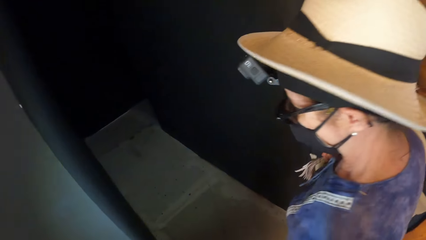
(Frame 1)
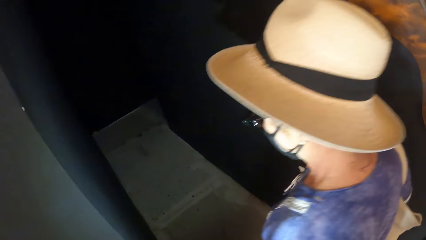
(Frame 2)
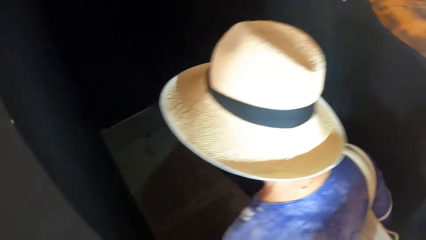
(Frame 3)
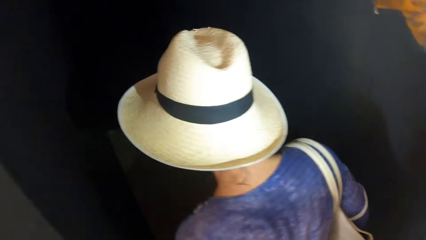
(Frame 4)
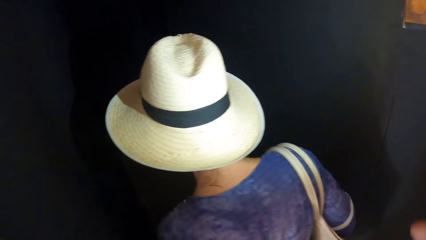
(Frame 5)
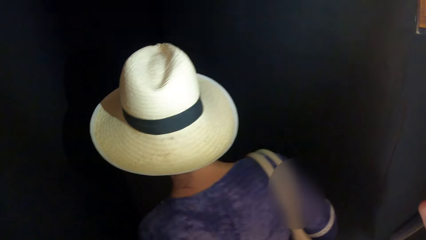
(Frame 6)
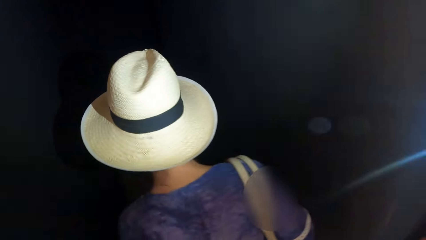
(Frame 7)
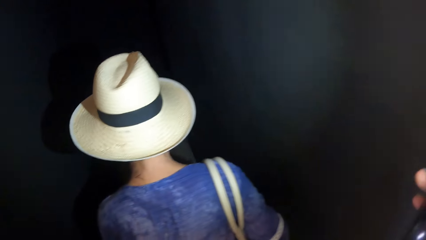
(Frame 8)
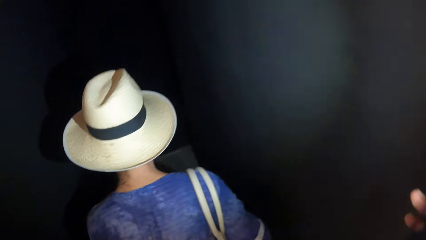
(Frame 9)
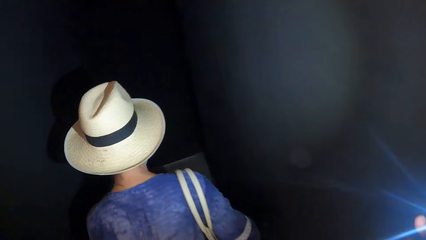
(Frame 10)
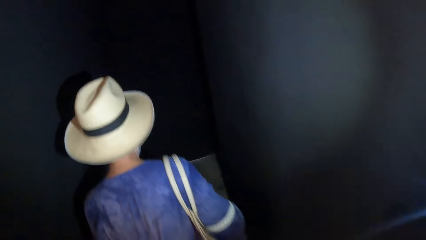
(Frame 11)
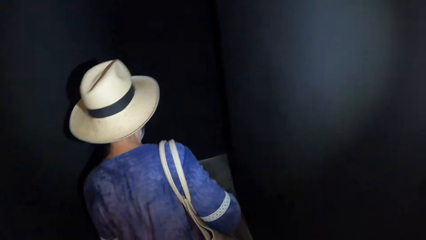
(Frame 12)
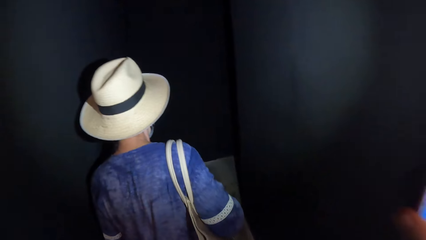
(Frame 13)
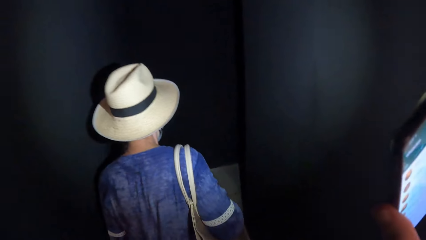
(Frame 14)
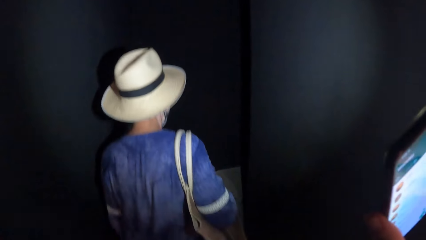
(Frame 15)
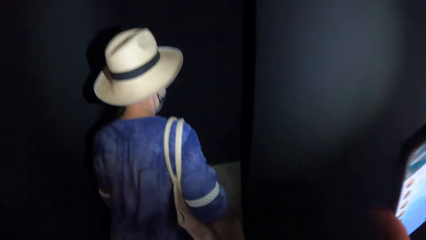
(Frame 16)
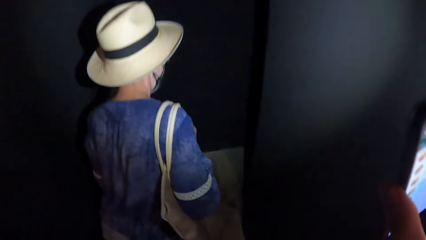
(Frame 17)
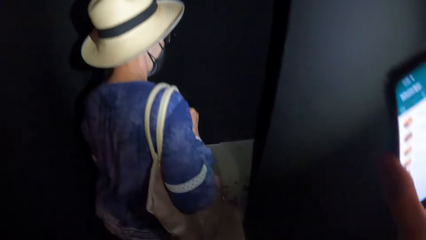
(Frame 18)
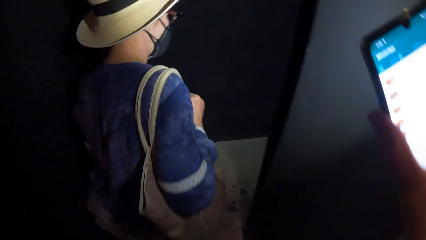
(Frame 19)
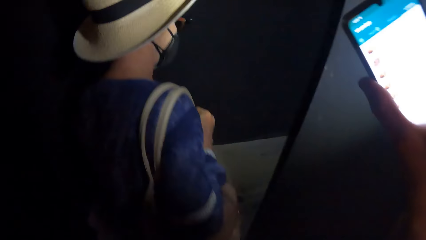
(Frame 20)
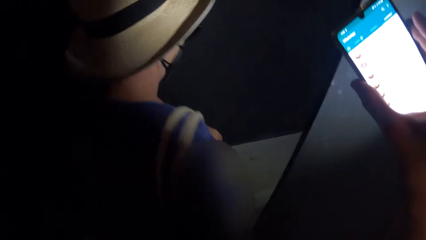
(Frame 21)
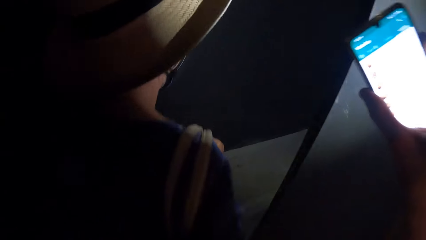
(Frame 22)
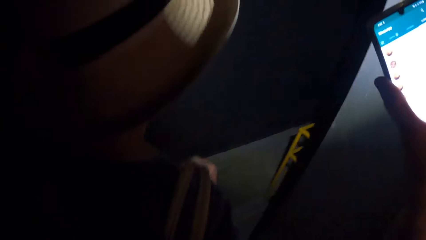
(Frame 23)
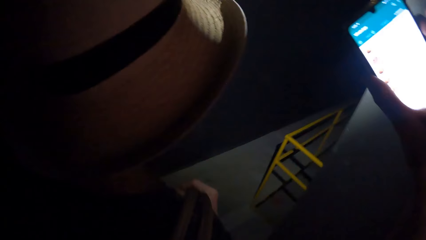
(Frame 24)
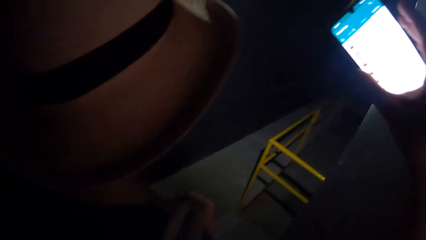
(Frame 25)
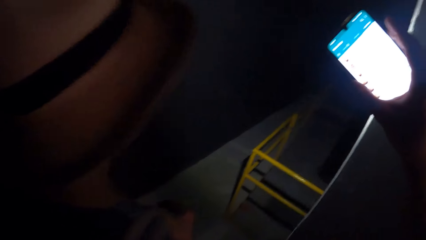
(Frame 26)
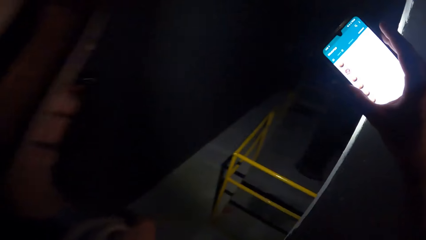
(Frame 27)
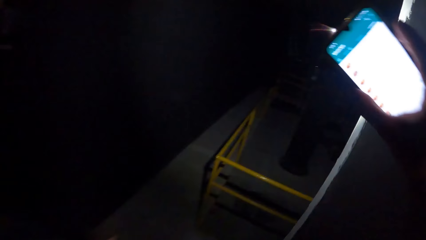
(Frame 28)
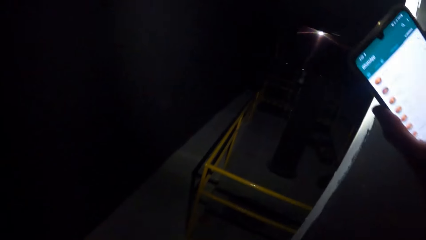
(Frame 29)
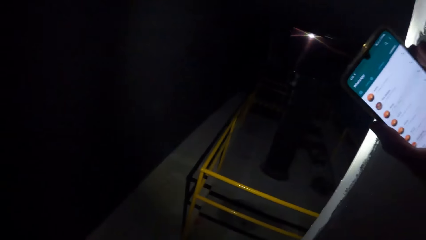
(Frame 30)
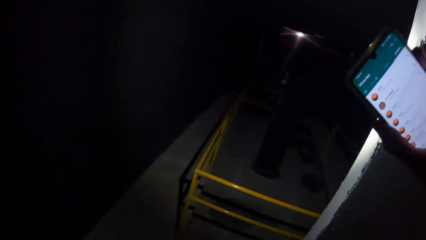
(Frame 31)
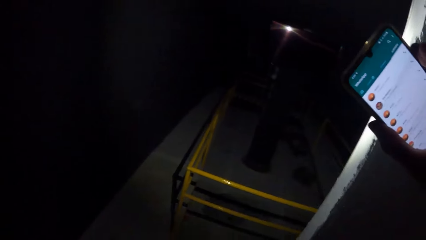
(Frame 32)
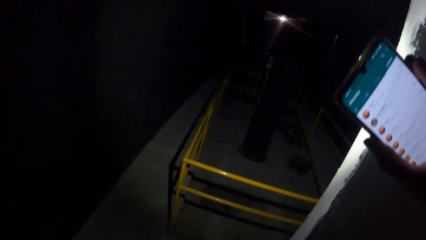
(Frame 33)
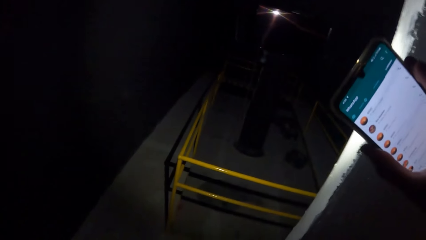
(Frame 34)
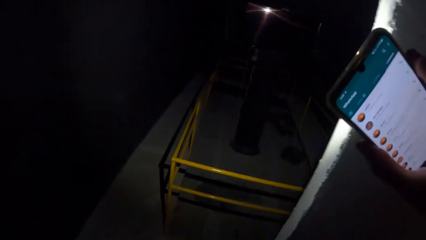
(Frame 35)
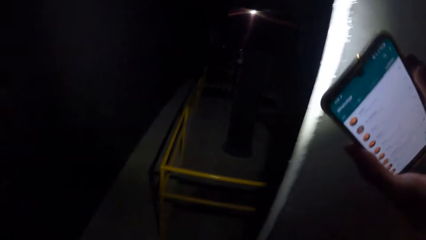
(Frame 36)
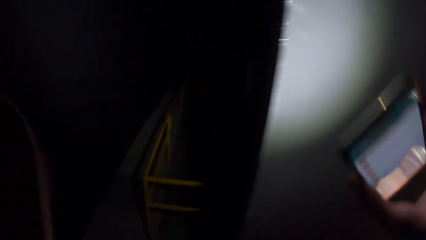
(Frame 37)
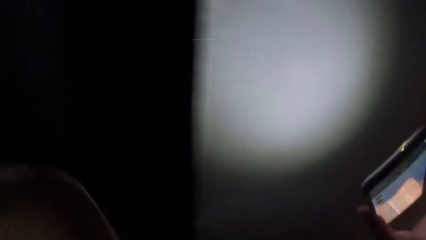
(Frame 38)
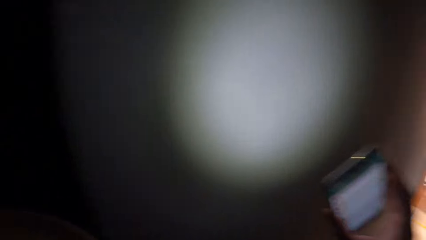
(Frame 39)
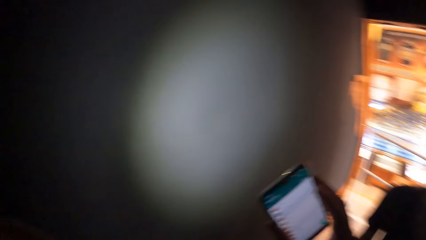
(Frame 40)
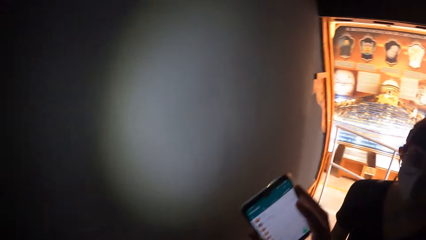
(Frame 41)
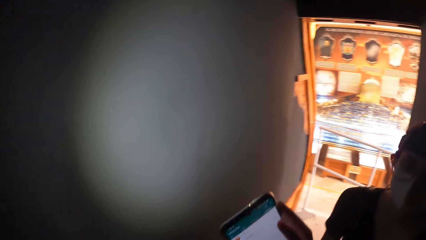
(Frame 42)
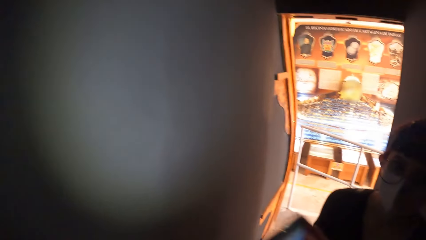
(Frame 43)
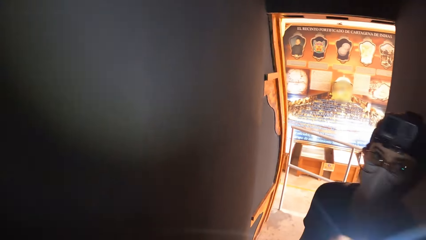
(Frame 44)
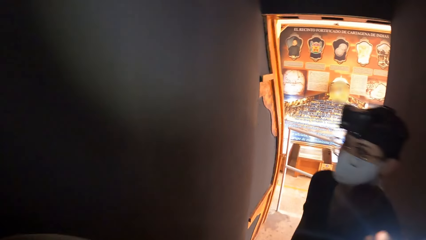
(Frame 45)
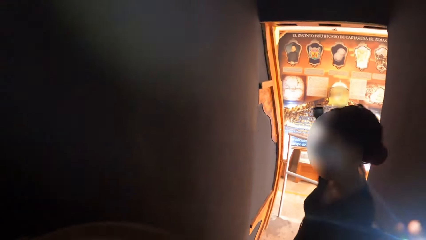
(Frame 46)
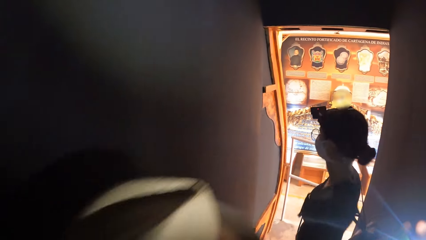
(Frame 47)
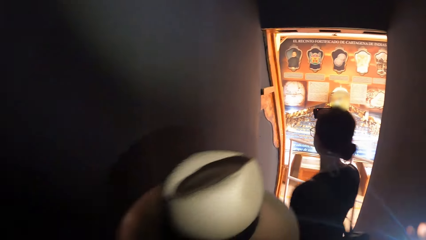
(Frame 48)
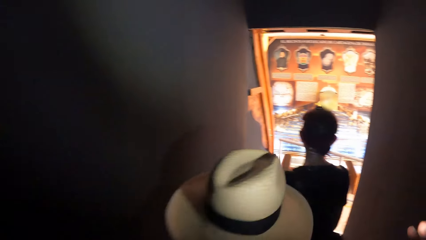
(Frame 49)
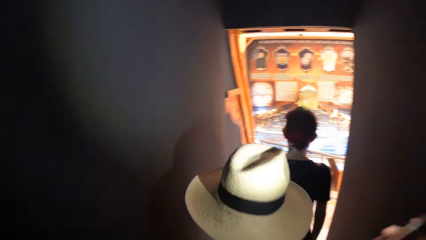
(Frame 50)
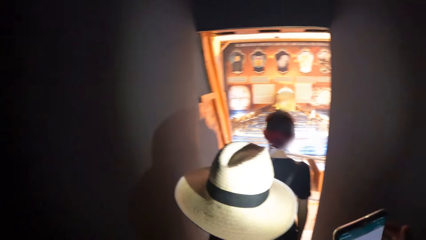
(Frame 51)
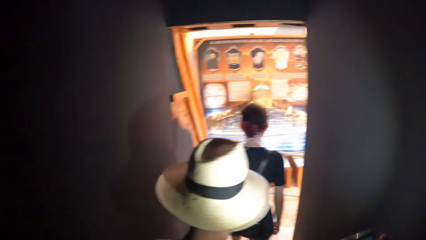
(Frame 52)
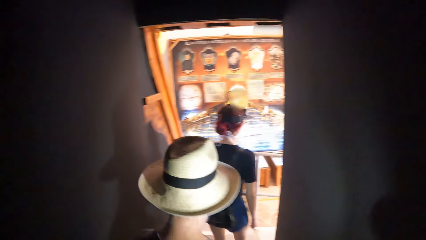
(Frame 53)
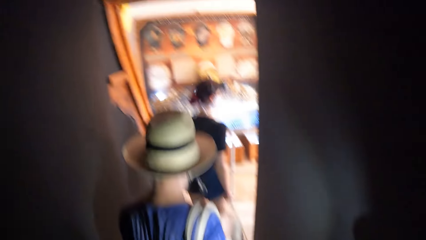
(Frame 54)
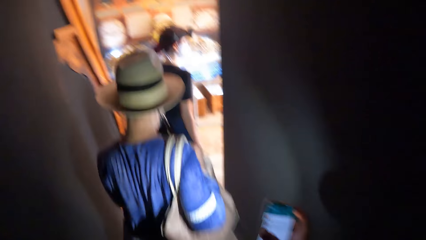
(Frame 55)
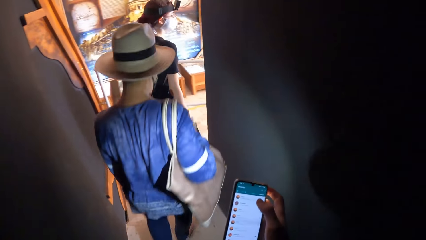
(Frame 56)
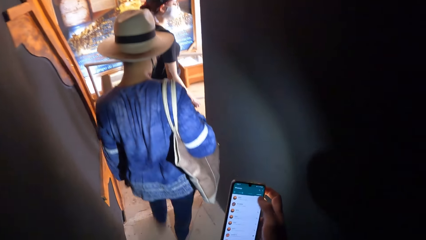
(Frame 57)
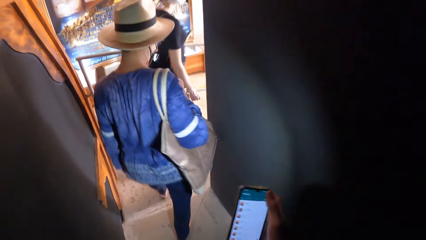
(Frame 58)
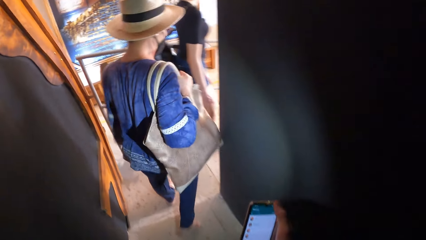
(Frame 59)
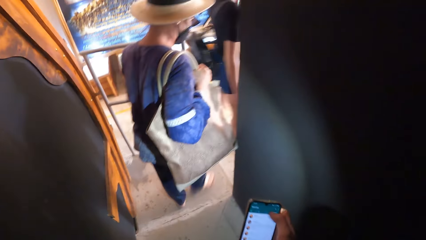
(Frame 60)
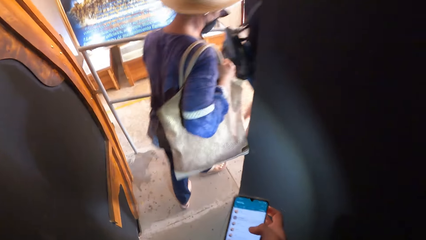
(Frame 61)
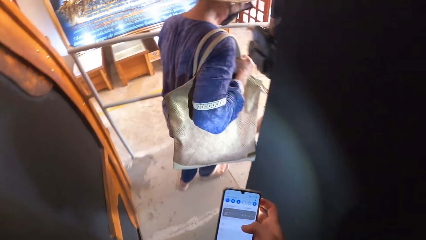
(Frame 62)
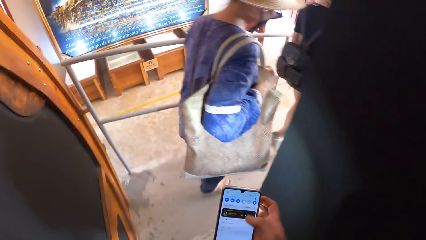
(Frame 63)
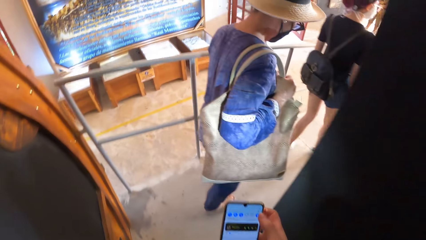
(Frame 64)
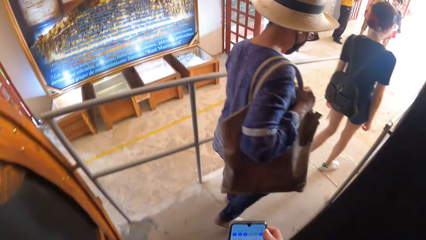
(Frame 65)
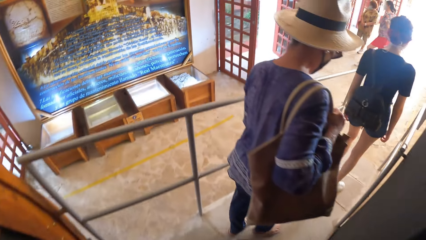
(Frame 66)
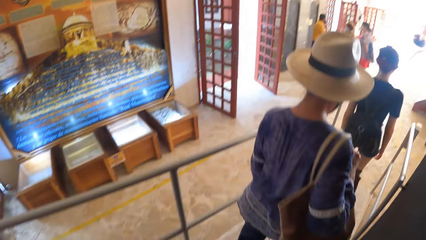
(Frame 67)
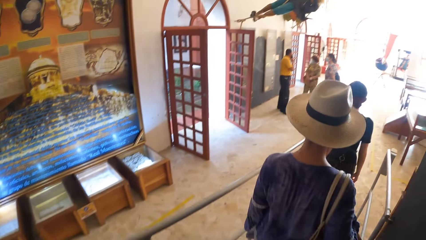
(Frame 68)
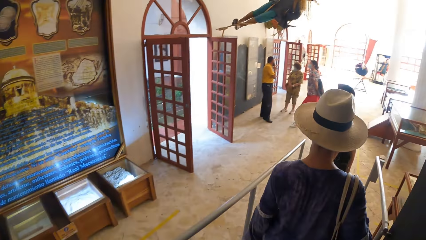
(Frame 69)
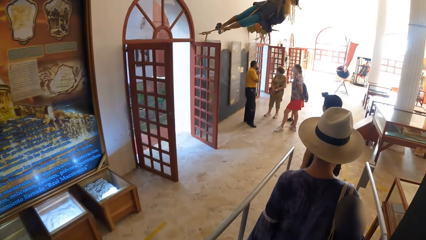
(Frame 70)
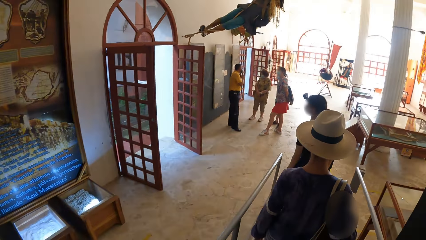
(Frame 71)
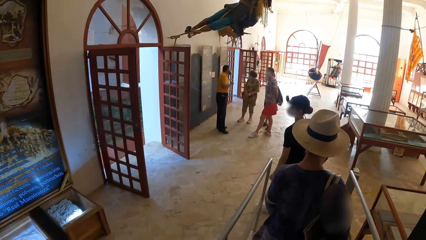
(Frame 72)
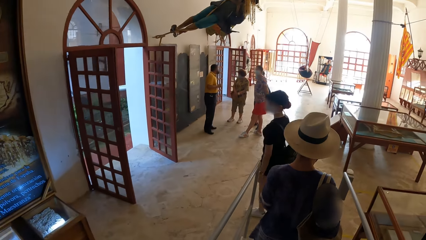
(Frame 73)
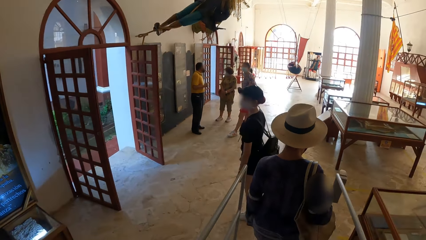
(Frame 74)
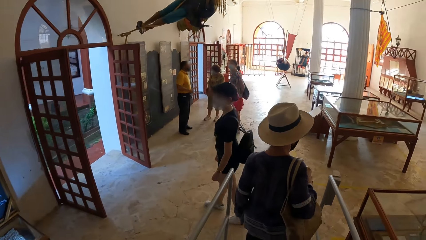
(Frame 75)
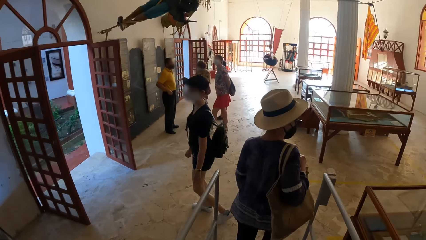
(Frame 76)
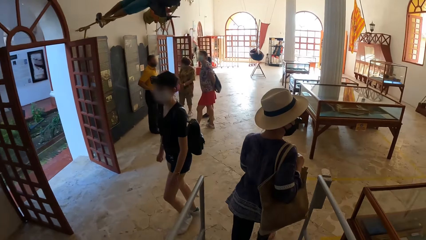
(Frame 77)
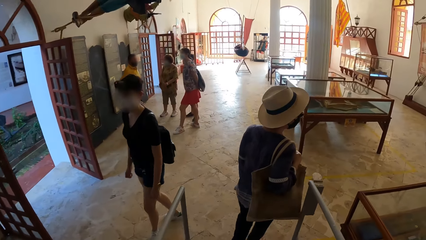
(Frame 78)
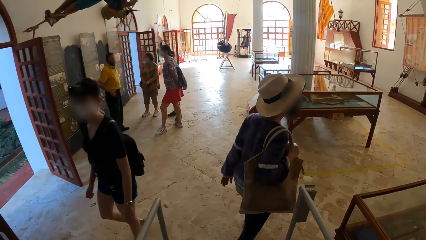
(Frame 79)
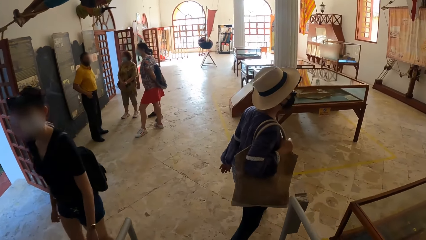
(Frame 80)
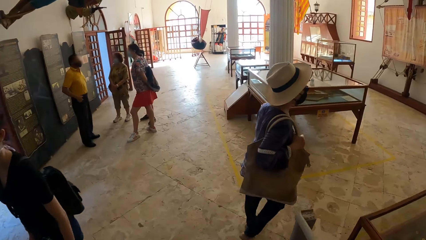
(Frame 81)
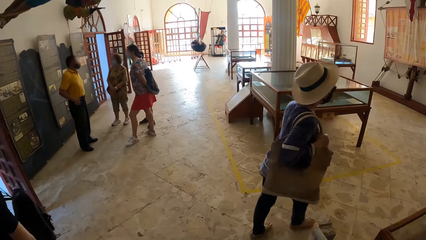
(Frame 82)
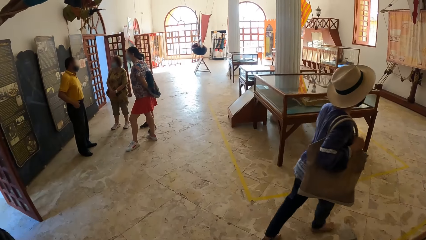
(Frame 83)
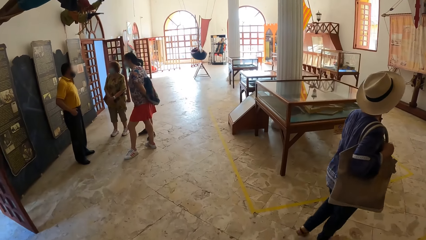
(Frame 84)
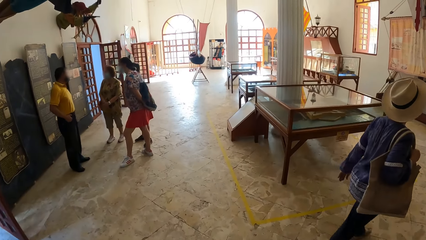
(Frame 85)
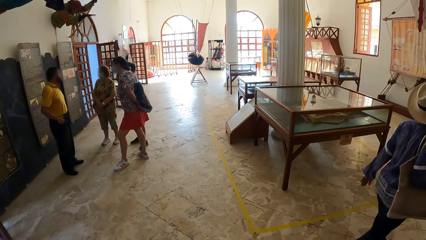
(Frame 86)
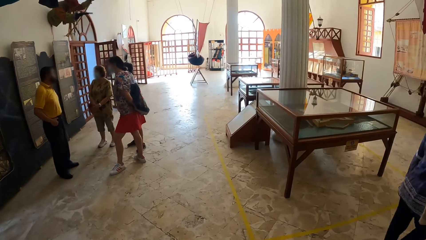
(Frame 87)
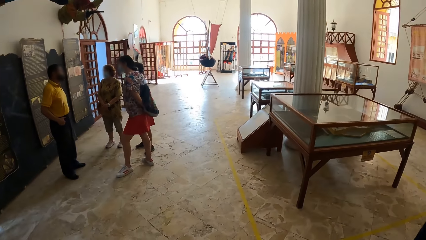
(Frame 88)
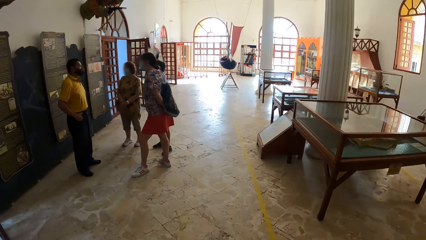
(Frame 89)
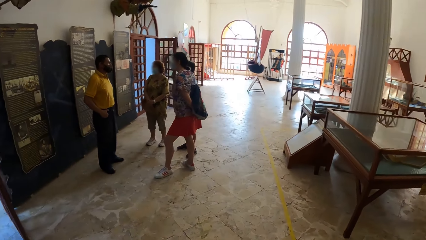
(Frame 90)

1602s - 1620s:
The woman walks in the museum. The camera wearer walks in the museum. Another woman walks in the museum. The first woman walks in the museum. The camera wearer operates the phone in her right hand with her right hand. She walks in the museum.
